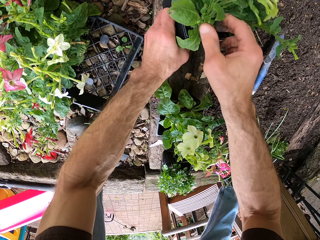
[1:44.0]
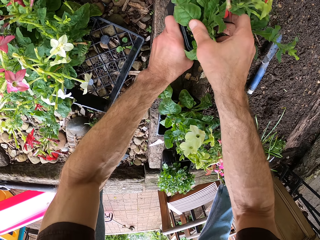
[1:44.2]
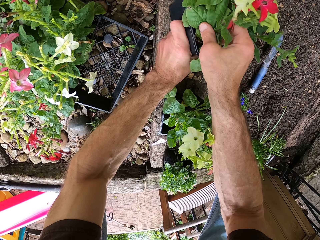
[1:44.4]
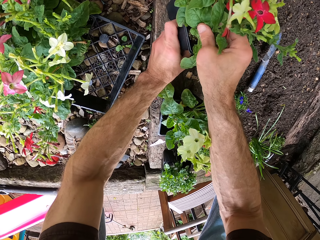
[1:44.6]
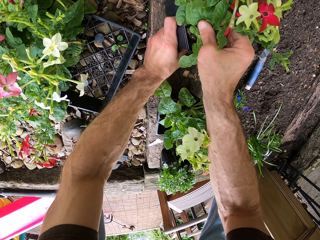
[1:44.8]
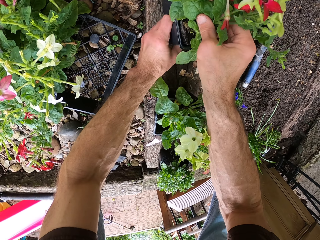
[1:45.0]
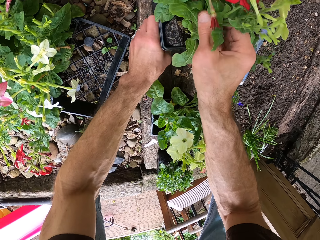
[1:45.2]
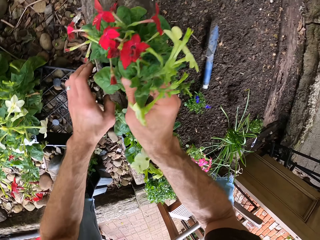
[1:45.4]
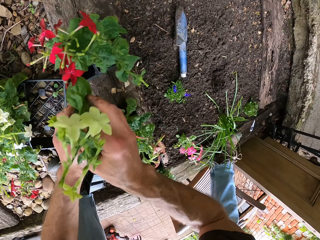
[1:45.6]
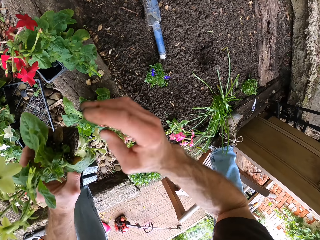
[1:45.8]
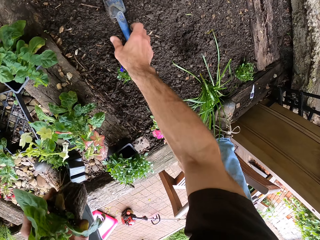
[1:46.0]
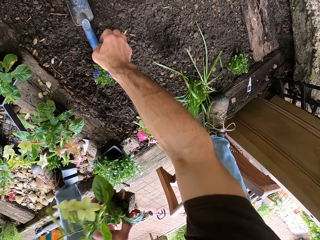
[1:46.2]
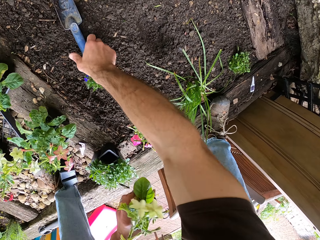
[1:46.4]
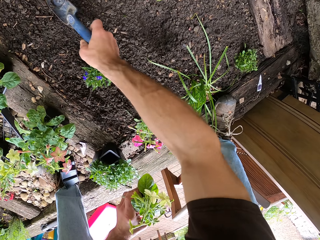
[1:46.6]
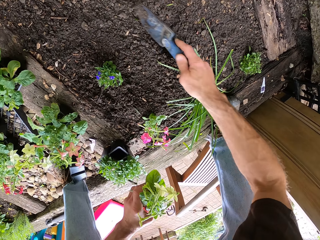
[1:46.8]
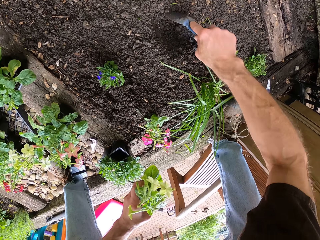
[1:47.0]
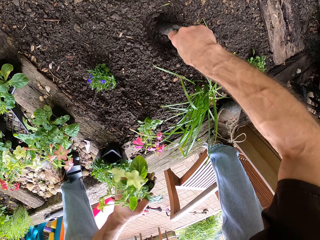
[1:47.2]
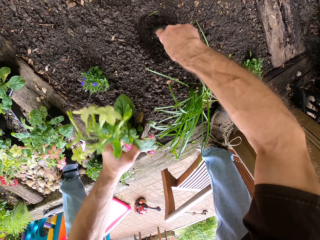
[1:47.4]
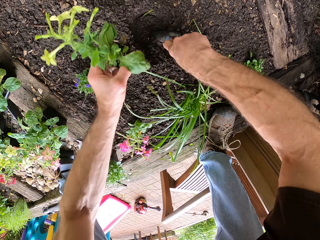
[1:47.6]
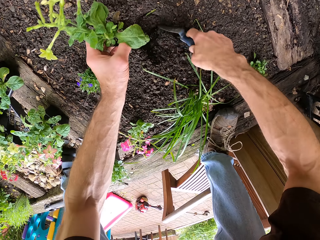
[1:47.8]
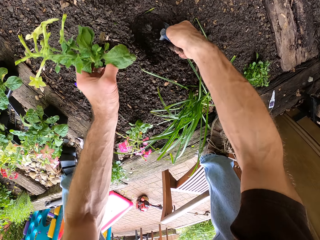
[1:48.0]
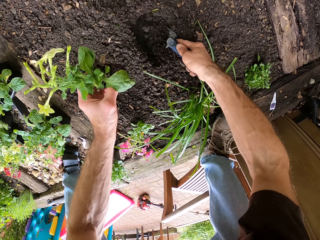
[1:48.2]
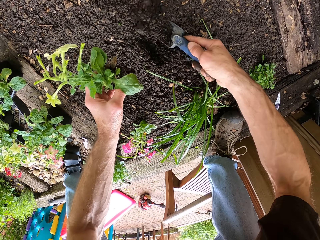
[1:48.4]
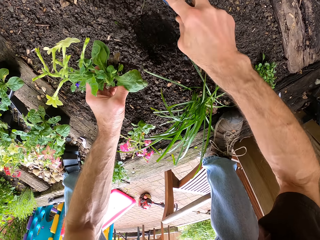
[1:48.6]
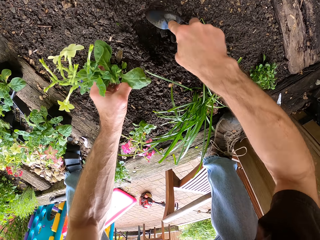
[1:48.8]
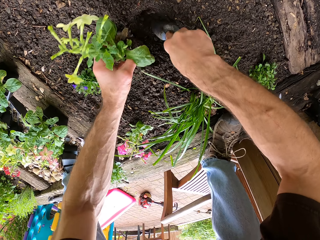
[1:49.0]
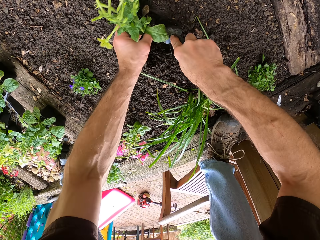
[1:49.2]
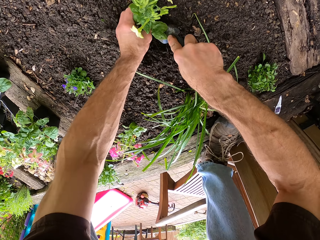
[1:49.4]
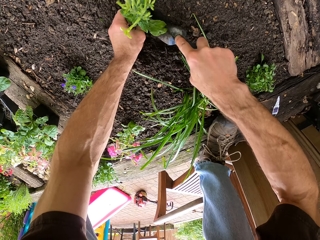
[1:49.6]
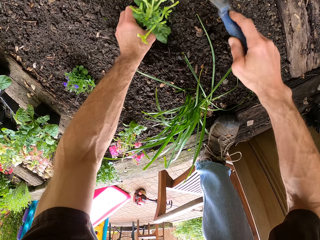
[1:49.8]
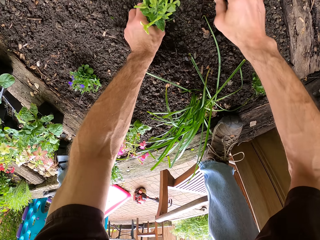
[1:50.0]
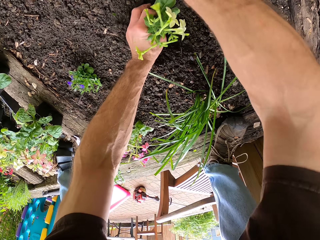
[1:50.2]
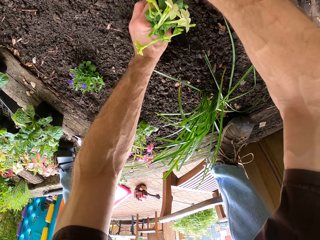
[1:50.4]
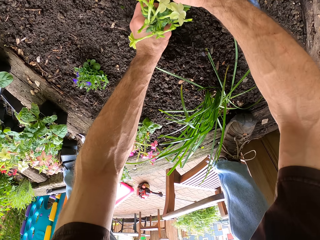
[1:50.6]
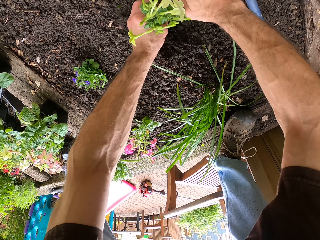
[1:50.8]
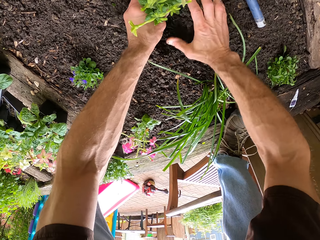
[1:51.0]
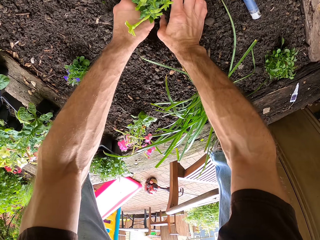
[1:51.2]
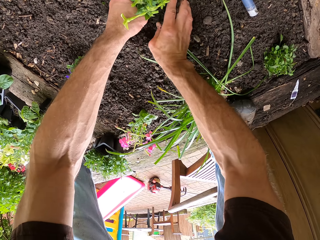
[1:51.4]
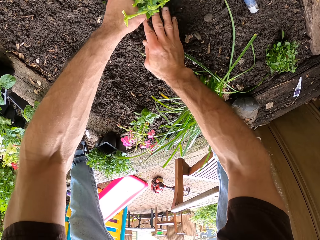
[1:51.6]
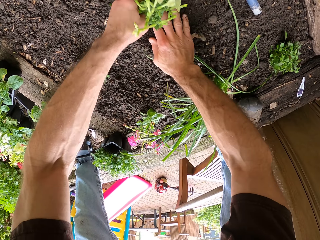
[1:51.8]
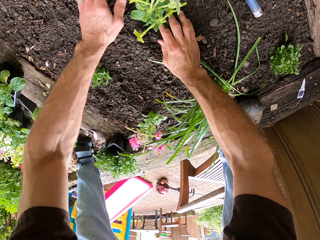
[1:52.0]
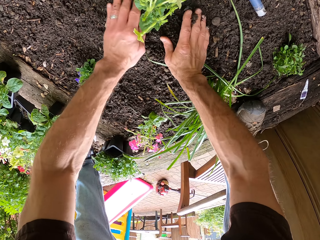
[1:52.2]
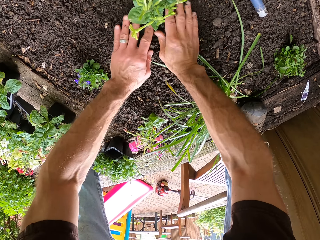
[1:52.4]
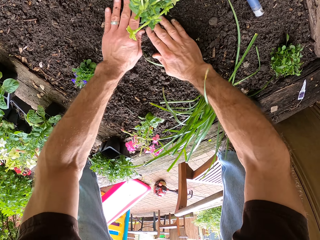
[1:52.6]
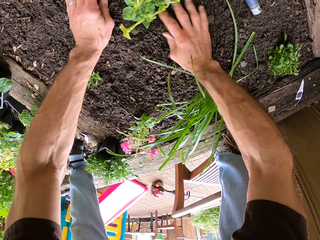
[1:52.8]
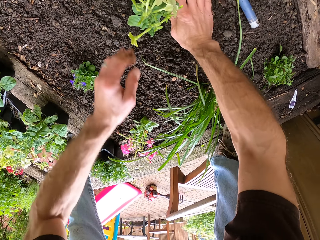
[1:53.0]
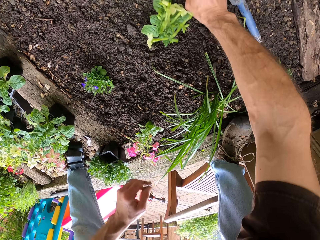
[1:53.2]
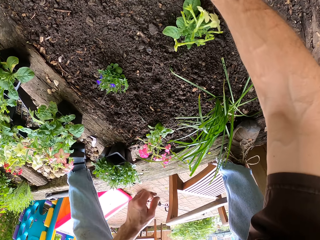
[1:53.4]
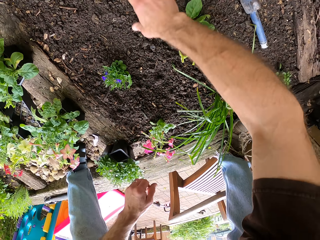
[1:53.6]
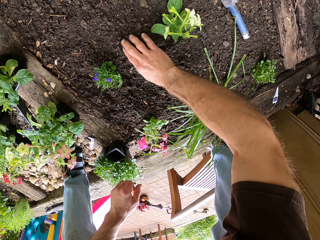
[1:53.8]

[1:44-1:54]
The camera wearer picks up a flower vase. They pick up a flower. They pick up the trowel from the ground. They dig the ground with the trowel. They plant the flower. They cover the flower with the soil.

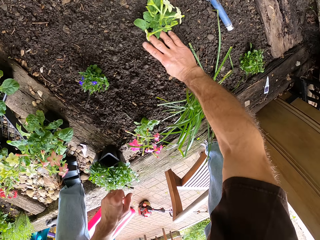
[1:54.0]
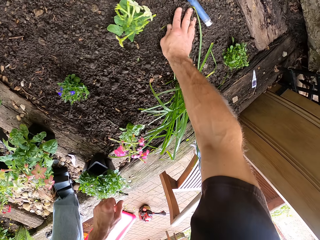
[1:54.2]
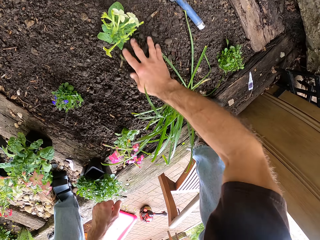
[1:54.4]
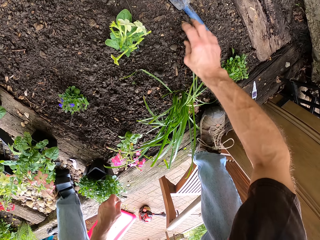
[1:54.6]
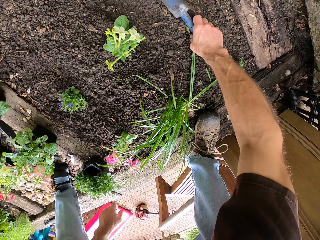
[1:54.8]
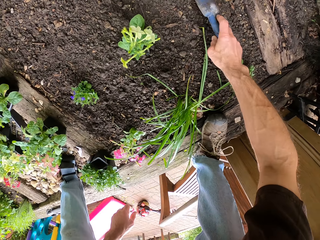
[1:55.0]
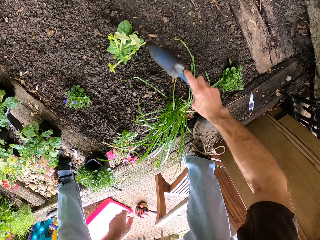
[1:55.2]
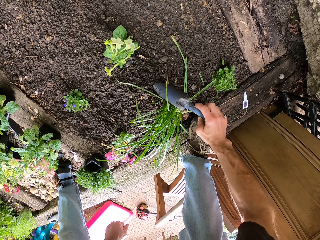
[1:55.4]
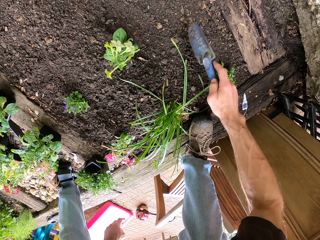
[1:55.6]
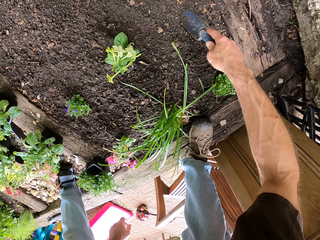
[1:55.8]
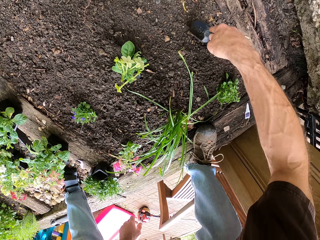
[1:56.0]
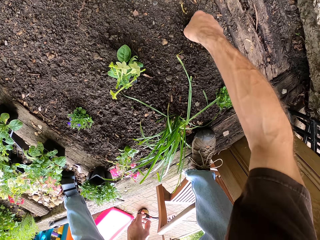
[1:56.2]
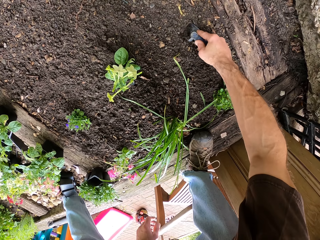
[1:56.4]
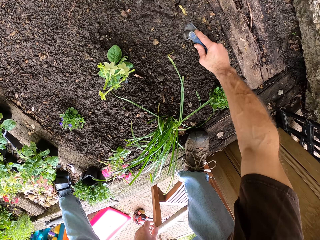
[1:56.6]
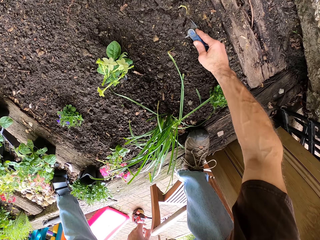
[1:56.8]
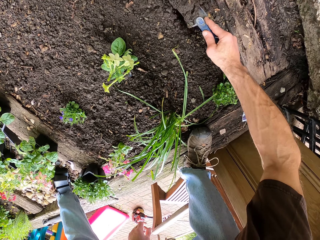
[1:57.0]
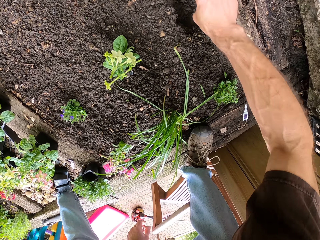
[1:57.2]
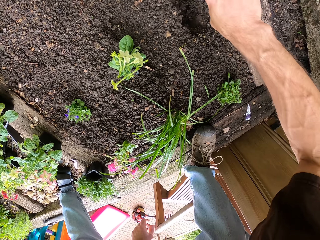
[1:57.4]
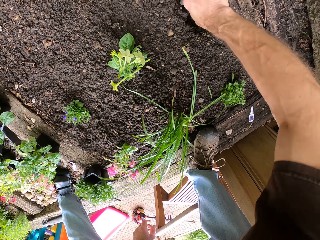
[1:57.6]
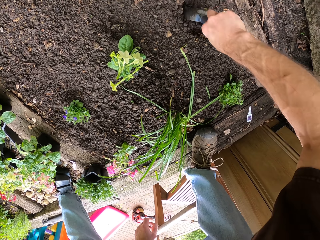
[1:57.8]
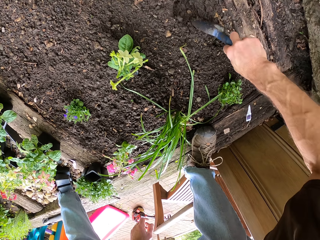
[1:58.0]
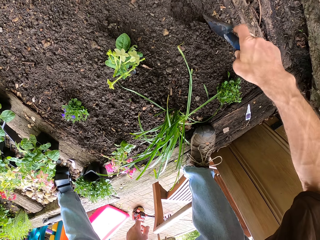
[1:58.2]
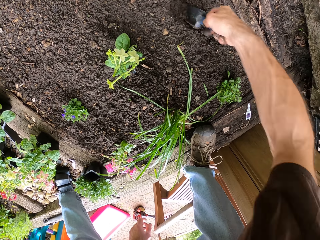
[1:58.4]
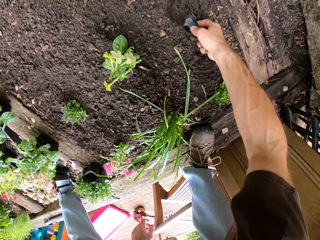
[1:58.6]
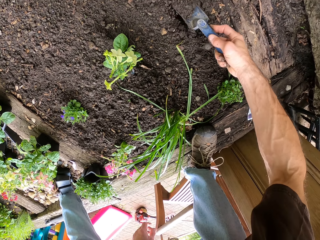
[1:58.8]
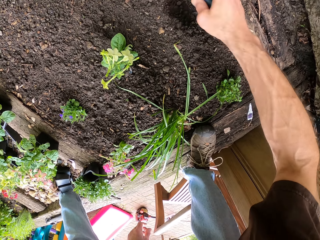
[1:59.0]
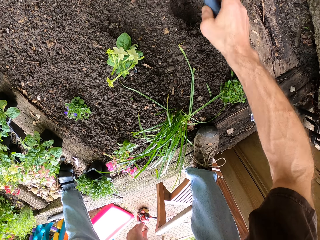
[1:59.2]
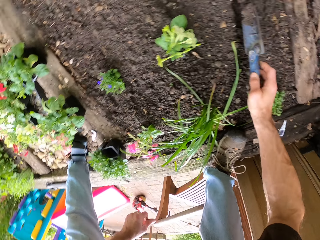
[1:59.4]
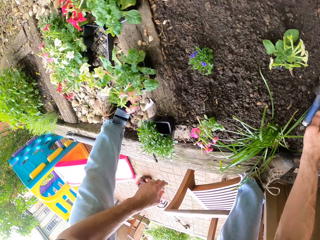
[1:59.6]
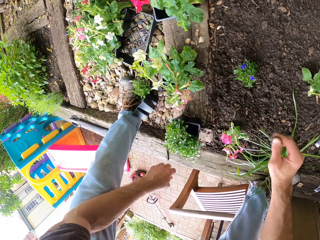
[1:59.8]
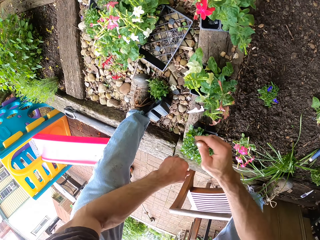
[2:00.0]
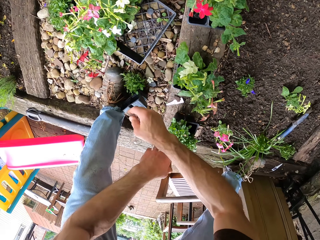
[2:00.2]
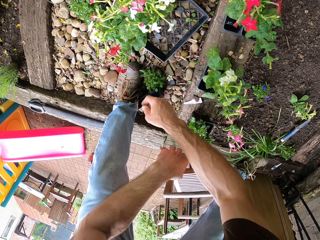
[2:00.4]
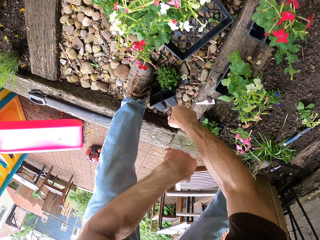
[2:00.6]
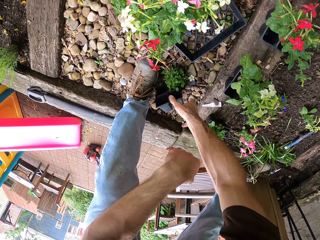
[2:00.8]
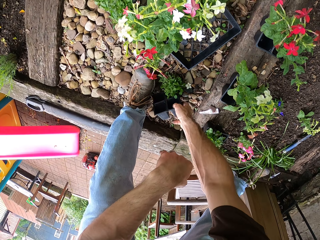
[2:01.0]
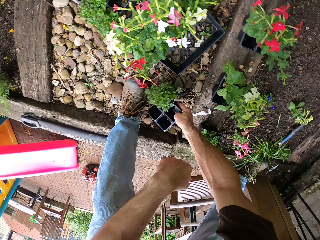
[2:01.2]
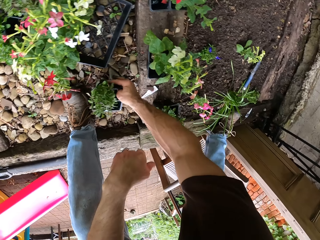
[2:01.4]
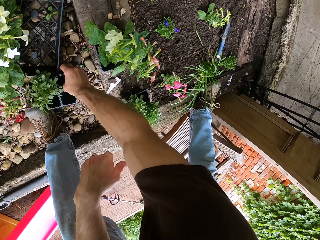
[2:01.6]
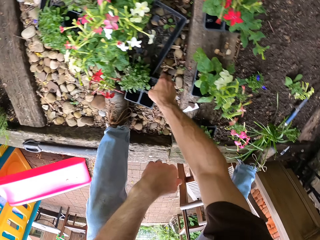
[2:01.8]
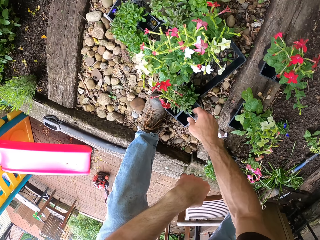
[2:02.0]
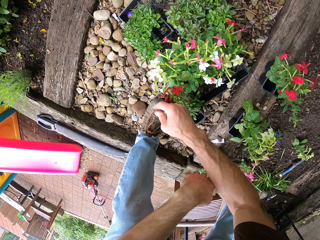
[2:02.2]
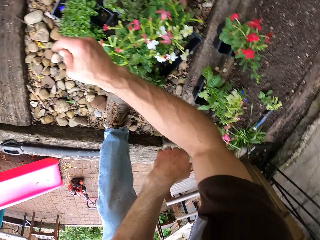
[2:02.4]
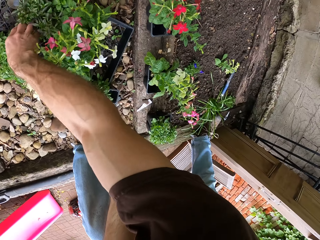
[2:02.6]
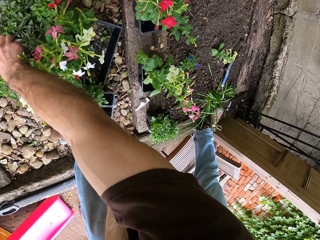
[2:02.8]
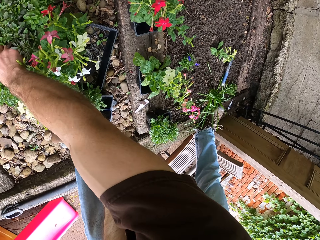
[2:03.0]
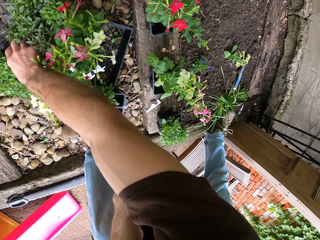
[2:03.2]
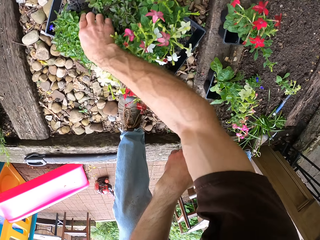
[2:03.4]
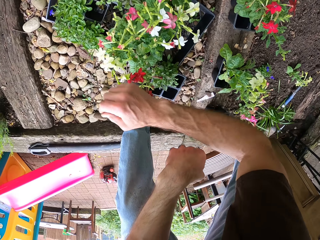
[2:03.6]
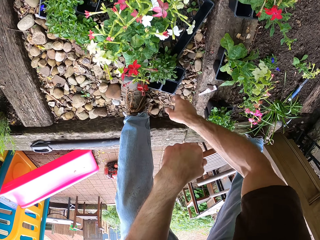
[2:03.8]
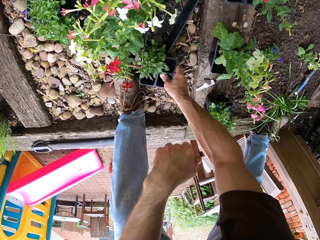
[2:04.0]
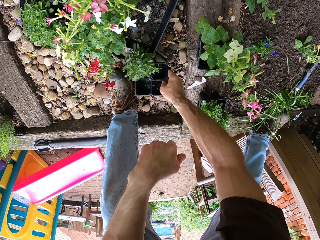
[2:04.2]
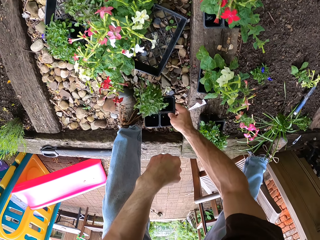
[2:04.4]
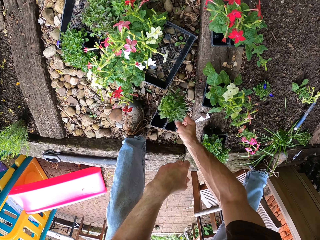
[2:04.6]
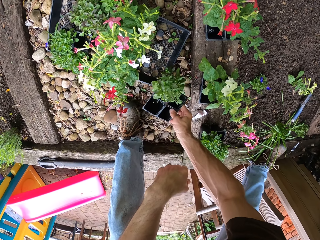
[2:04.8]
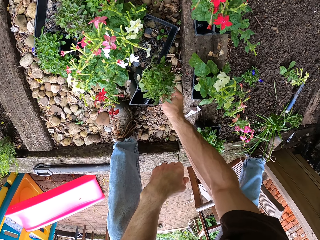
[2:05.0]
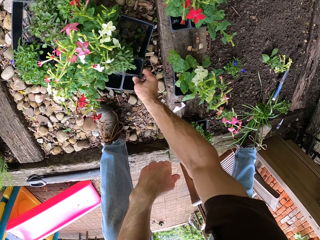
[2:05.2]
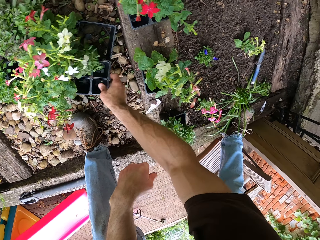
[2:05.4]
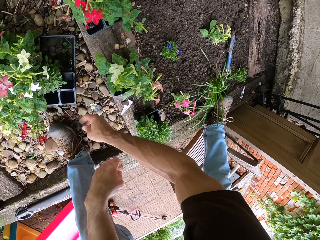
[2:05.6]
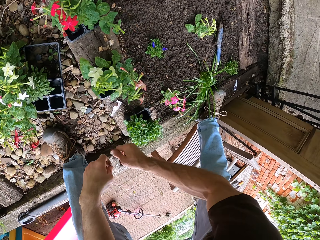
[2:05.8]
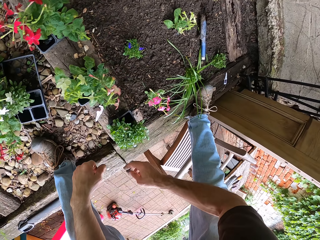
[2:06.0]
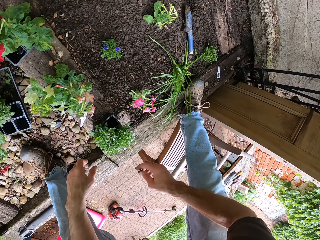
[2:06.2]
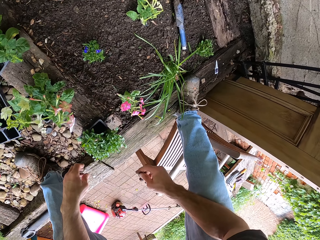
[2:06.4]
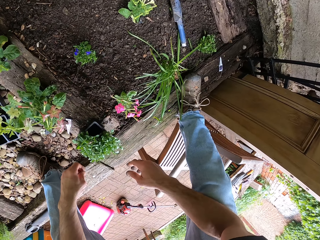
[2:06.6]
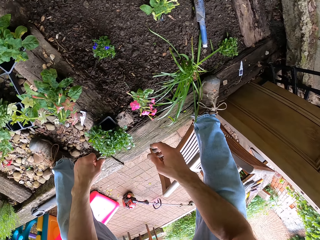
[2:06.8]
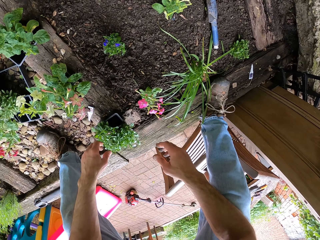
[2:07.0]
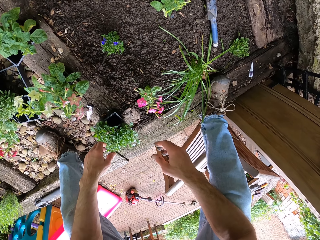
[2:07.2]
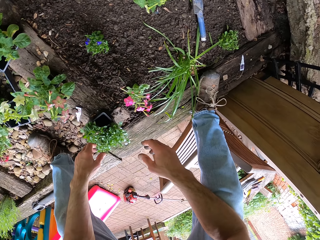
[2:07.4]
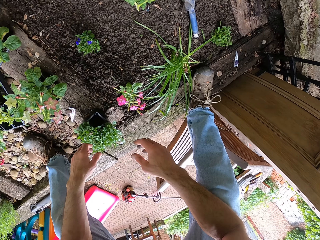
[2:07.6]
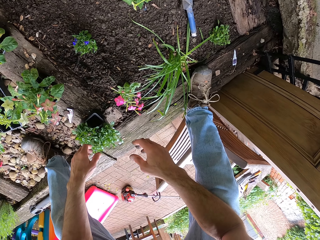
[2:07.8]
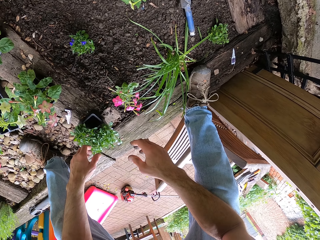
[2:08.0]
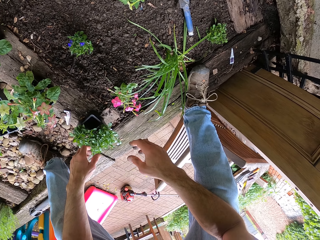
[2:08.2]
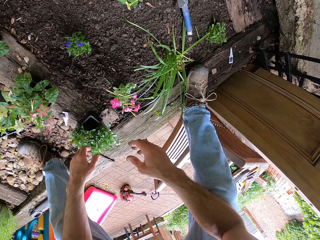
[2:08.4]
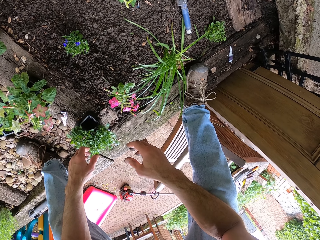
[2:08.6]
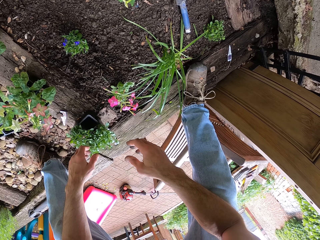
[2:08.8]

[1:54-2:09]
The camera wearer picks up the trowel from the ground, digs the ground with the trowel, and drops the trowel on the ground. They touch the flower. They pick up a flower vase. They drop the flower.
